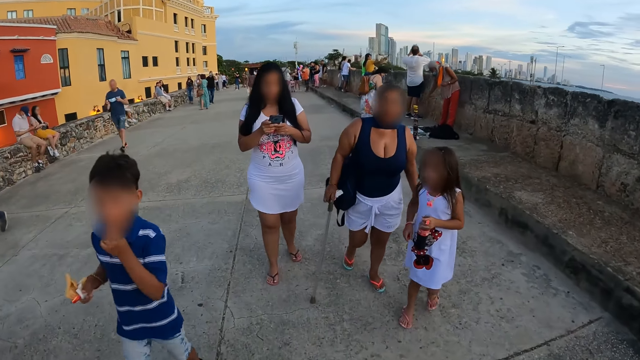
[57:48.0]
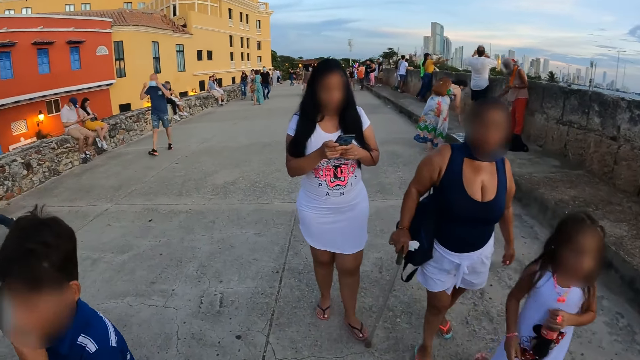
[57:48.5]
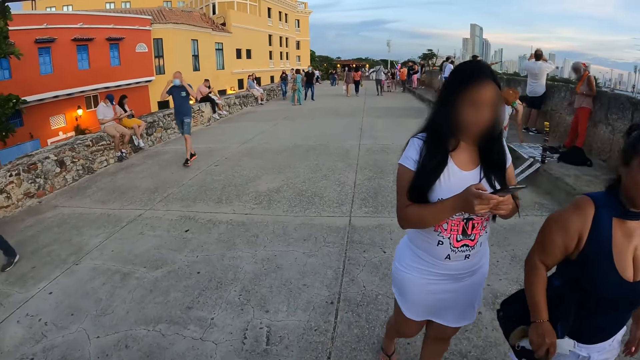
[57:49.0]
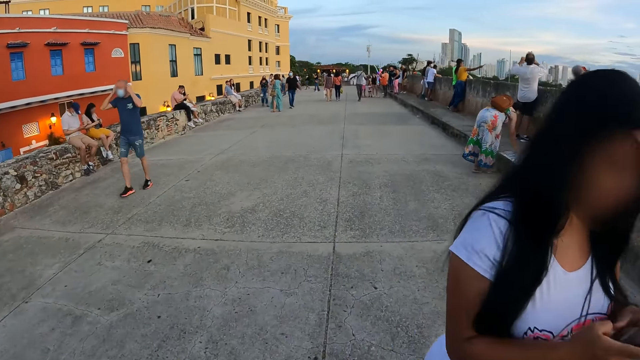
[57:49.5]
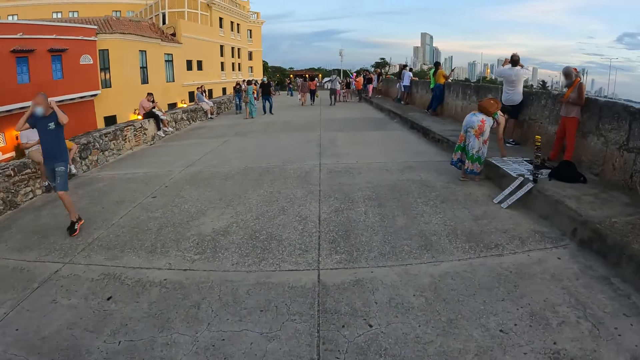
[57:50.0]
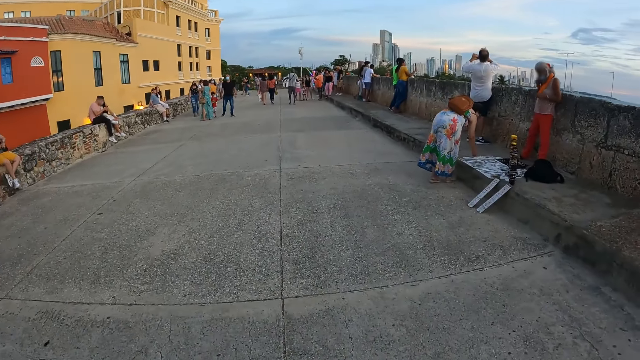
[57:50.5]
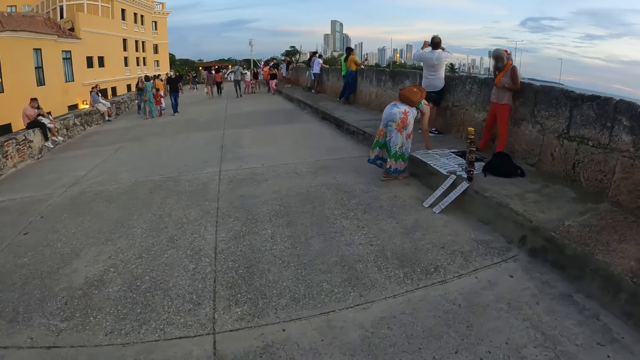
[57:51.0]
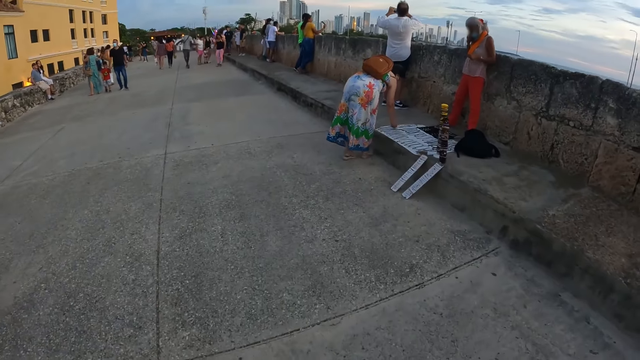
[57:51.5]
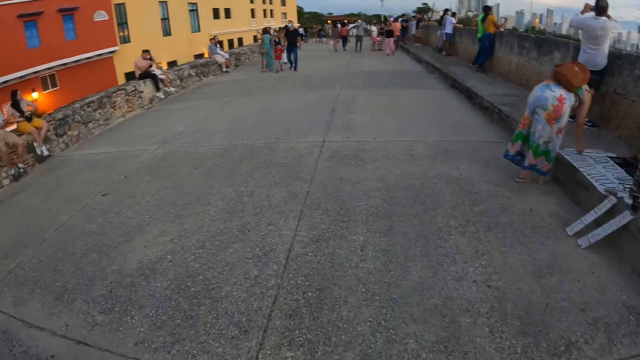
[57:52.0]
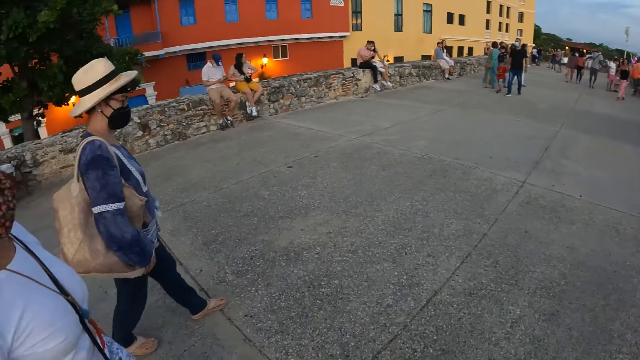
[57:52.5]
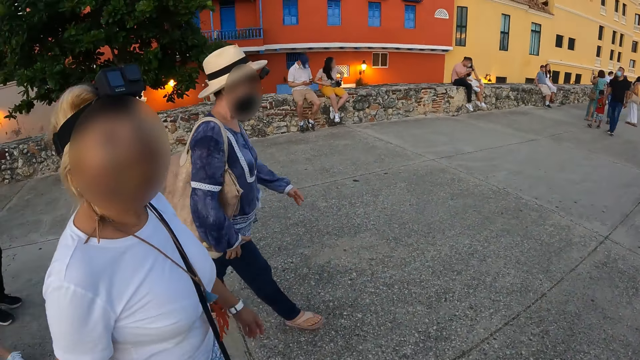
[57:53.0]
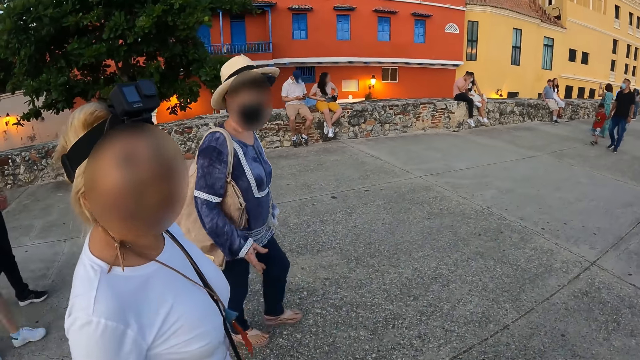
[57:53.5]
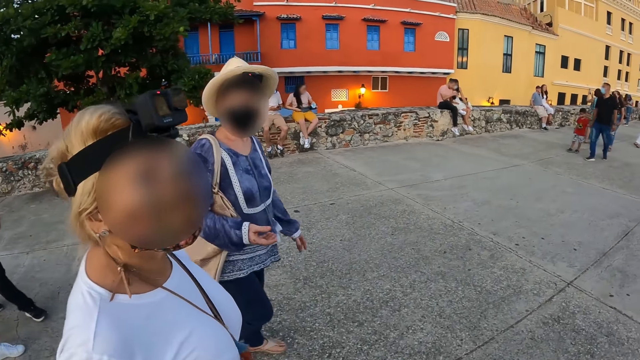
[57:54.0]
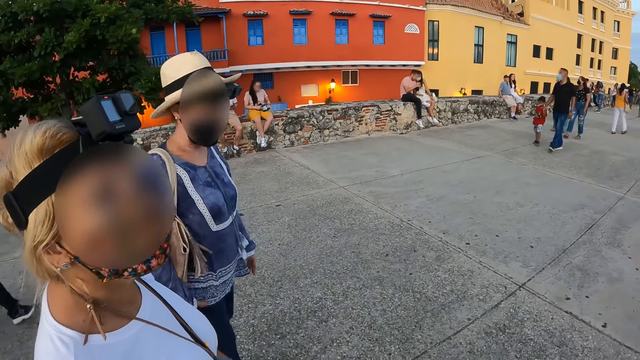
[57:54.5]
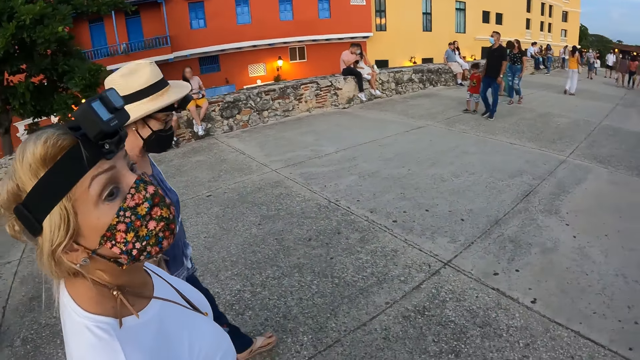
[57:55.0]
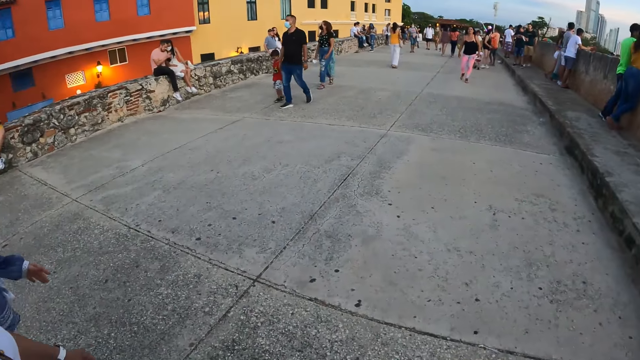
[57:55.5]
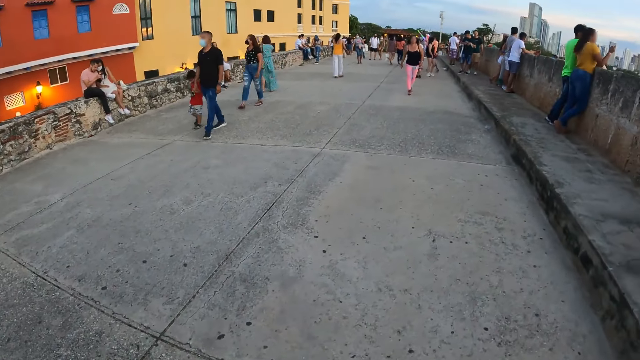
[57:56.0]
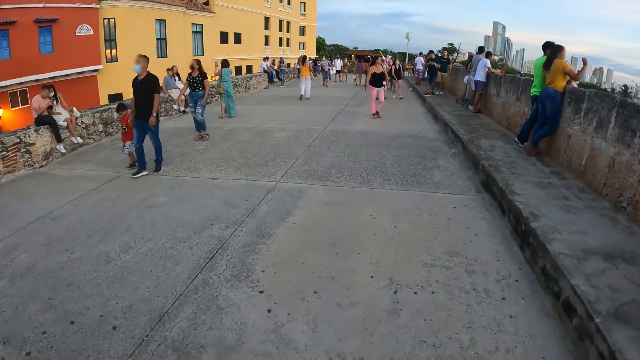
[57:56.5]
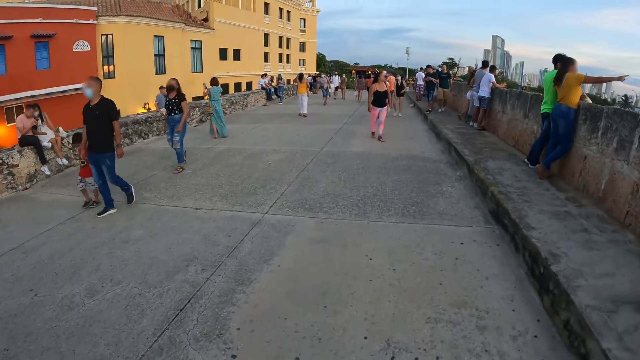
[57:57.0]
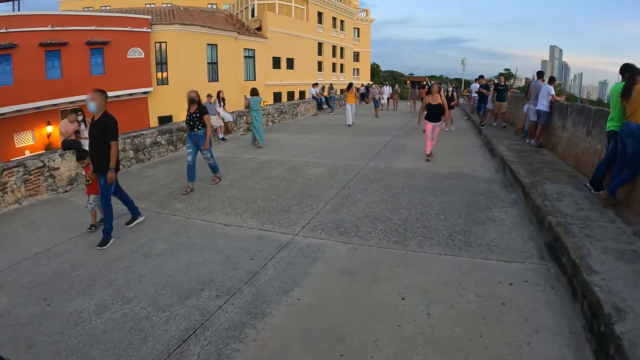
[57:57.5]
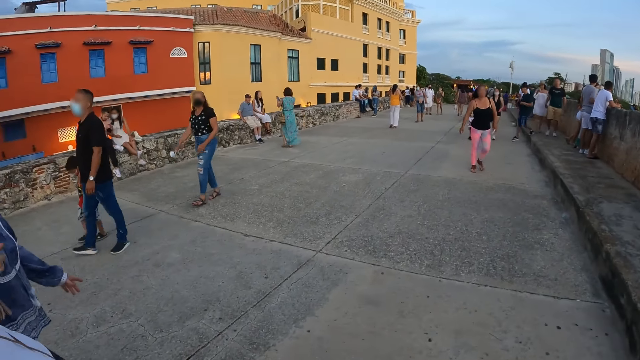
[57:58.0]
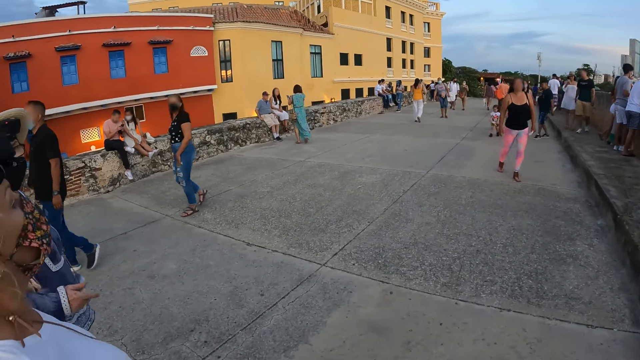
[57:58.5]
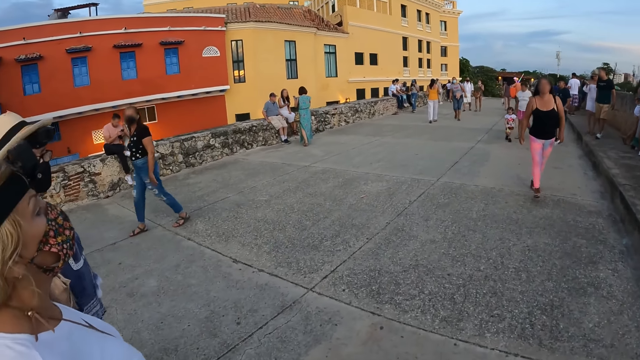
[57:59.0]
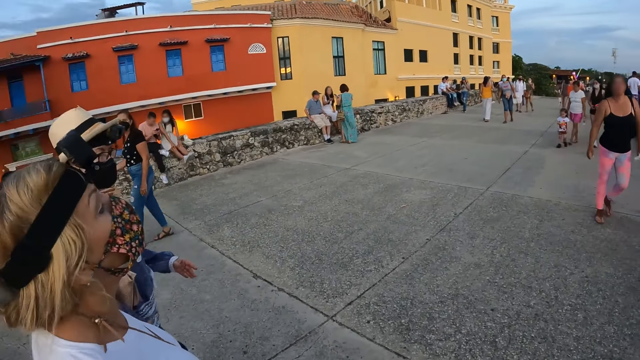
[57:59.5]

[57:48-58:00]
The camera wearer interacts with a woman and another woman. They walk on the pavements.

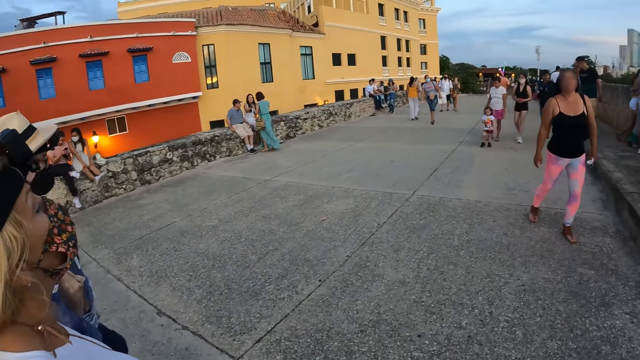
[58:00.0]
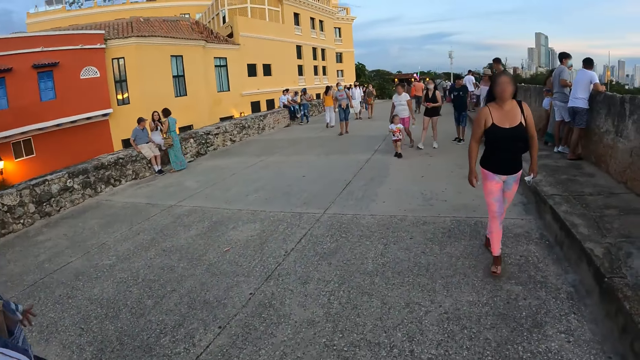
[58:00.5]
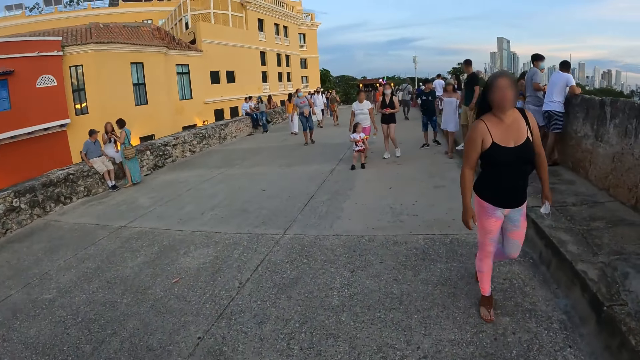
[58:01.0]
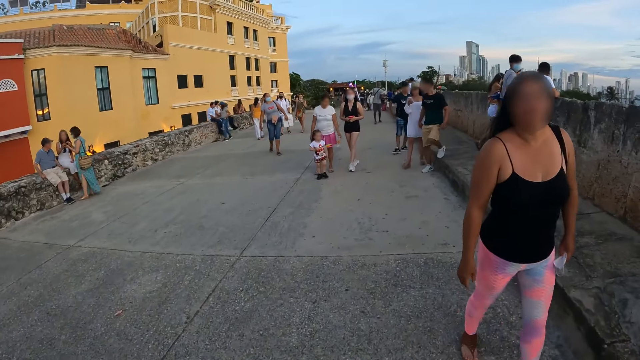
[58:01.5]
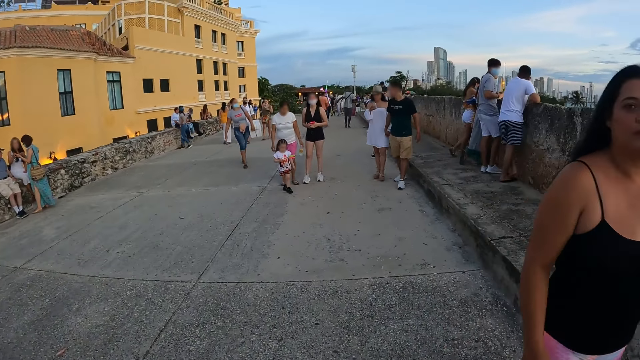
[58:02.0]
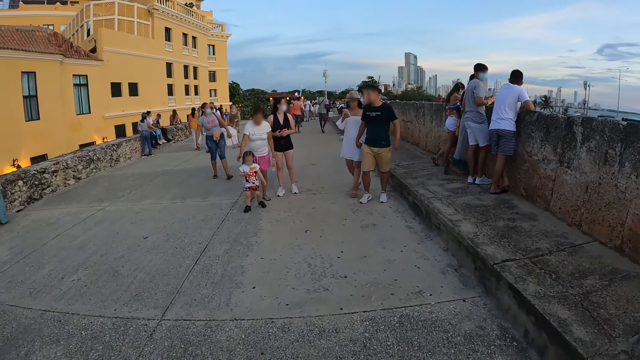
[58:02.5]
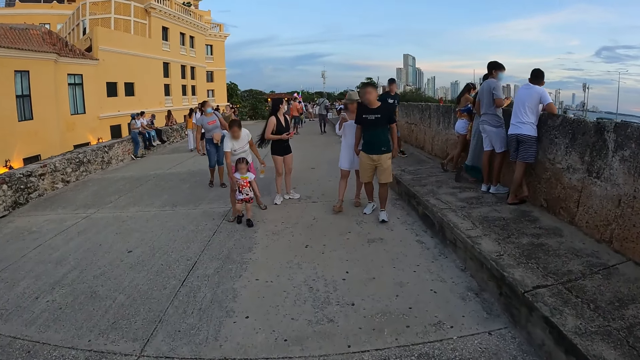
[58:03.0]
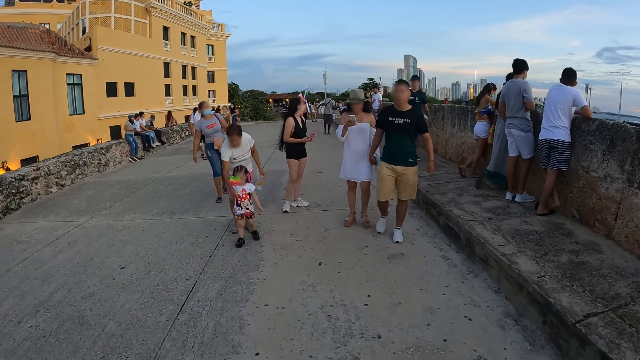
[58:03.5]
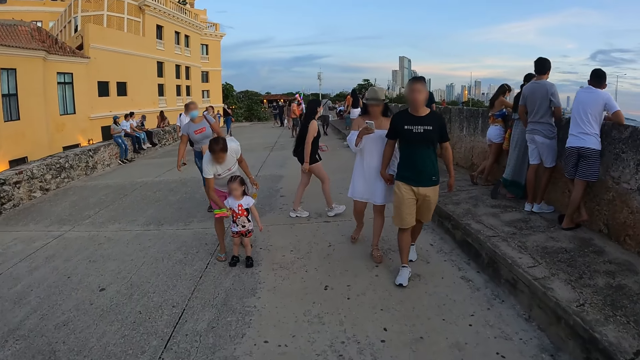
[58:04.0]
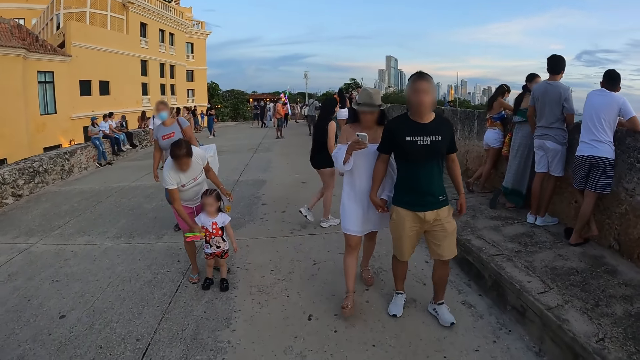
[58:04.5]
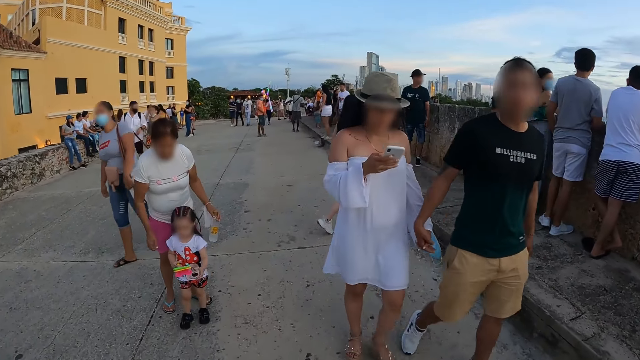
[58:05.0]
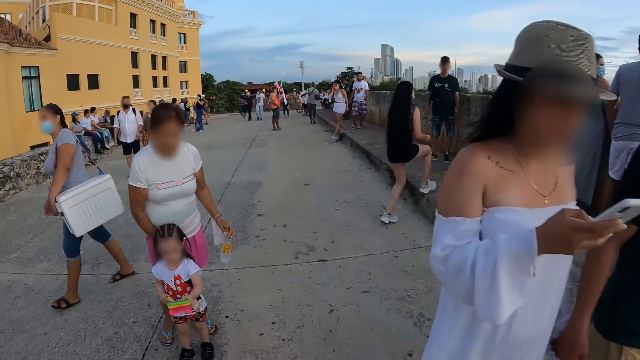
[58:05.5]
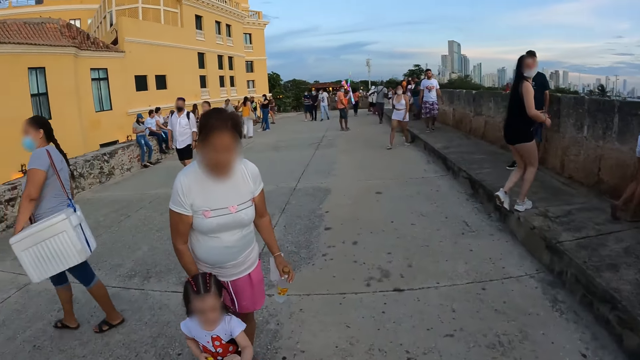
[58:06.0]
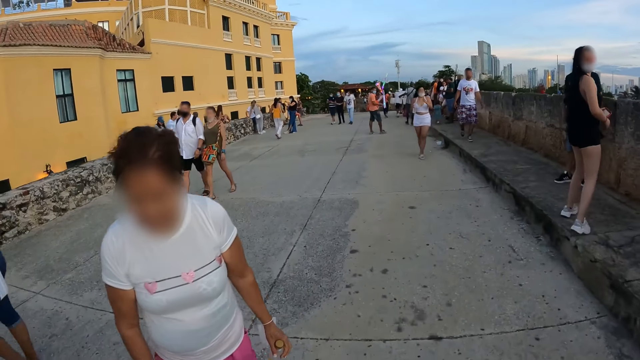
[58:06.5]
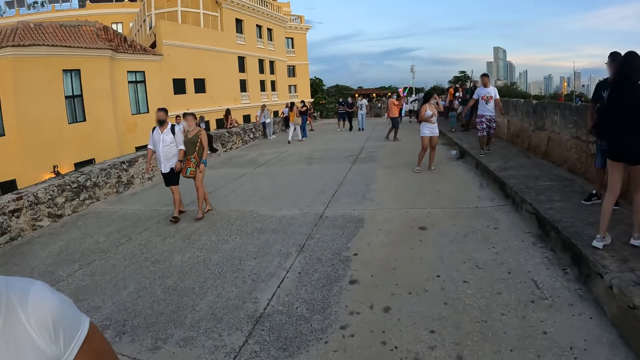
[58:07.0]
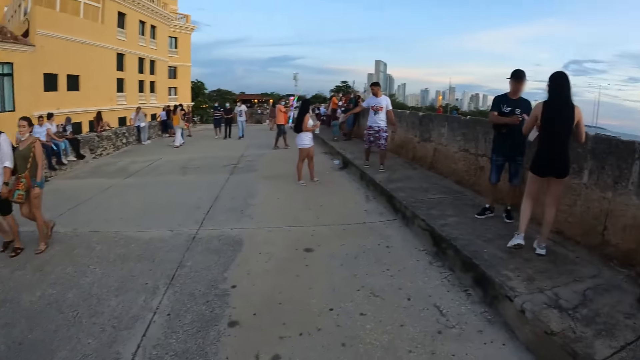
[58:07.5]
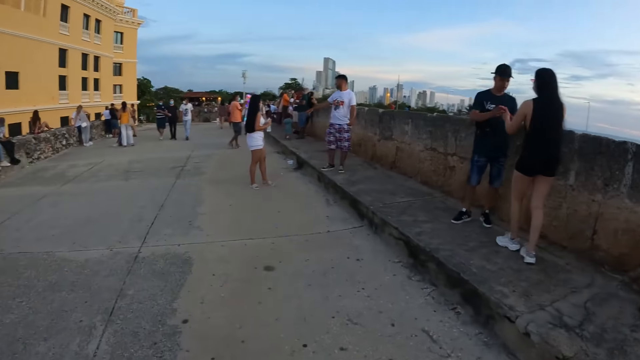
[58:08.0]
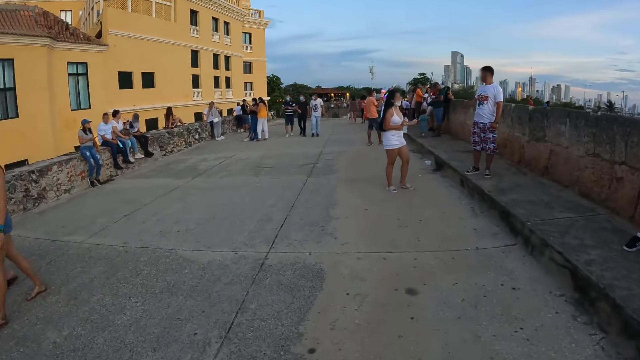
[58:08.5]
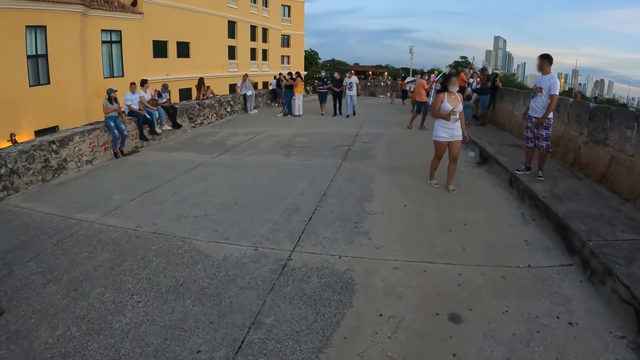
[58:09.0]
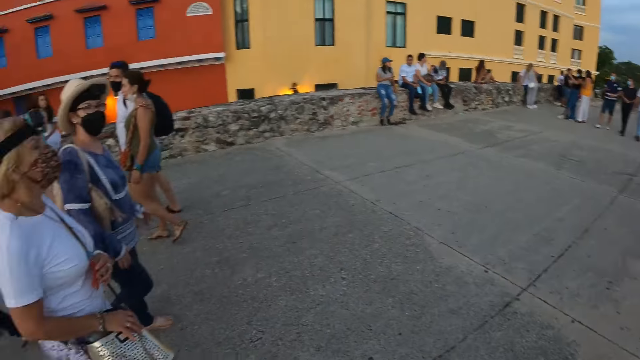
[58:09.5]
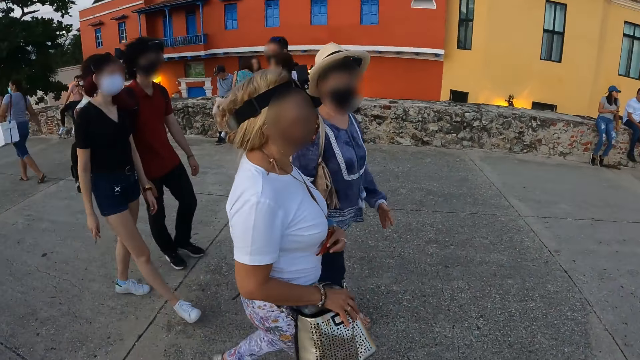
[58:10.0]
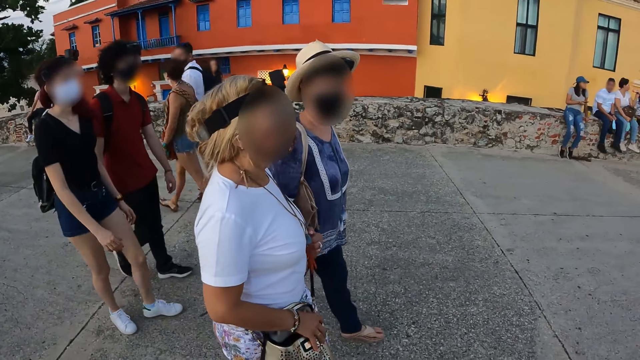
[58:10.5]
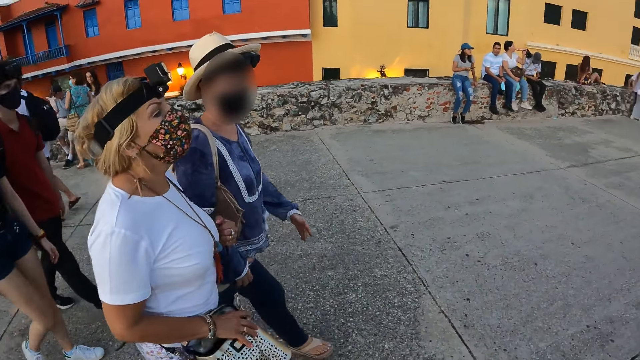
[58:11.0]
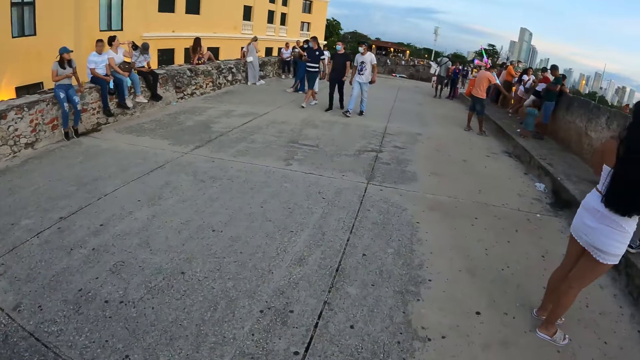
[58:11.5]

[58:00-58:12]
The camera wearer looks around.
